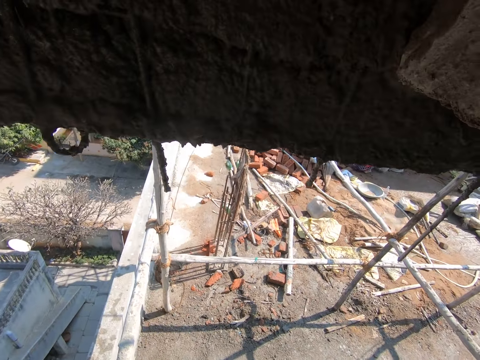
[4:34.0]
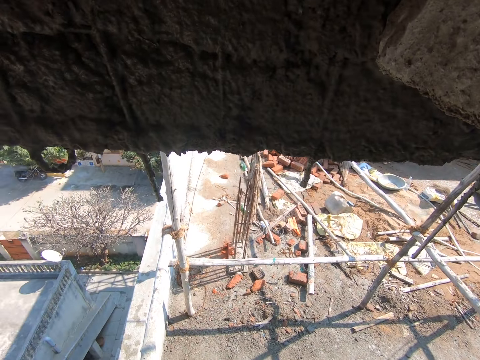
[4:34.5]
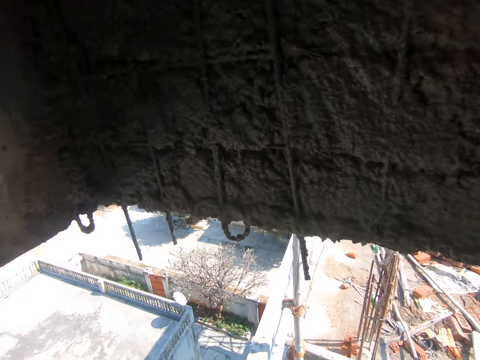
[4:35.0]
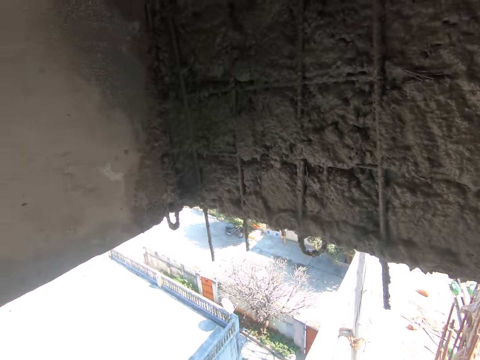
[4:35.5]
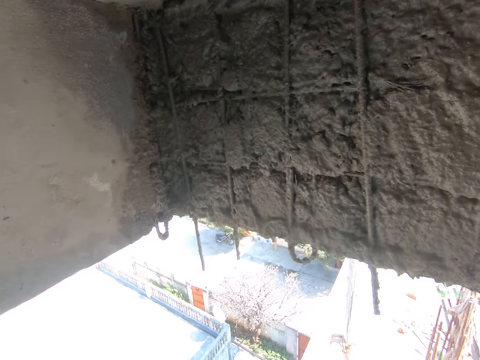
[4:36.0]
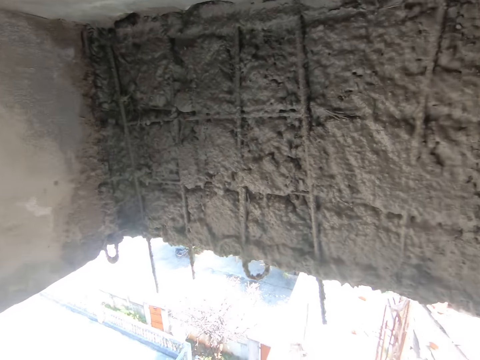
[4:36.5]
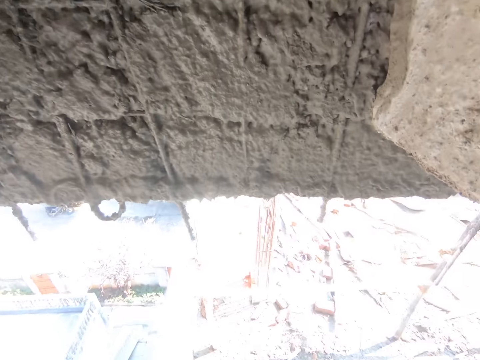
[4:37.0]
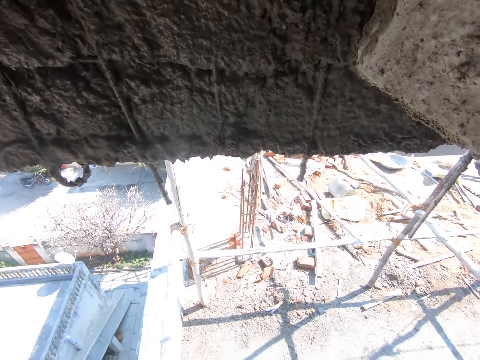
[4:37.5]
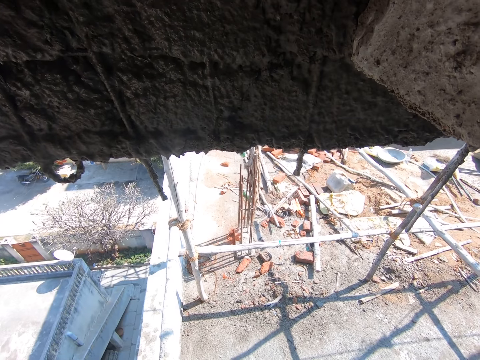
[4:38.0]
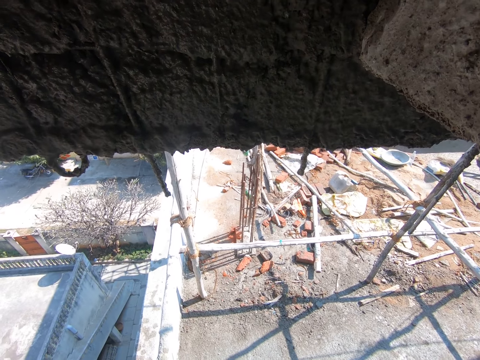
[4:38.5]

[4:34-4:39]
The camera wearer looks around.

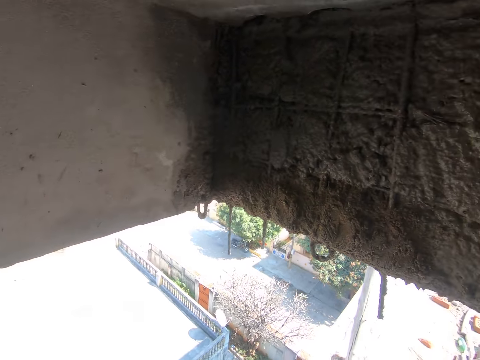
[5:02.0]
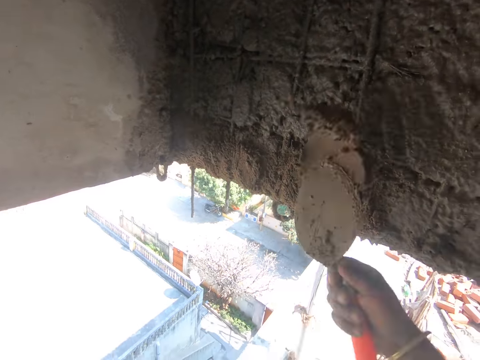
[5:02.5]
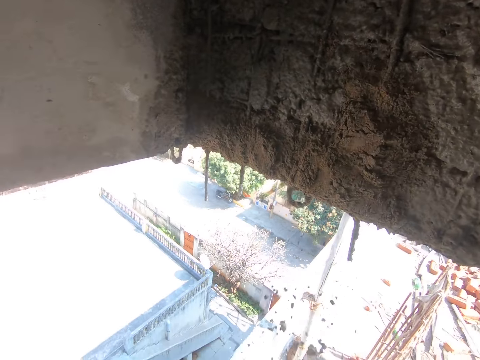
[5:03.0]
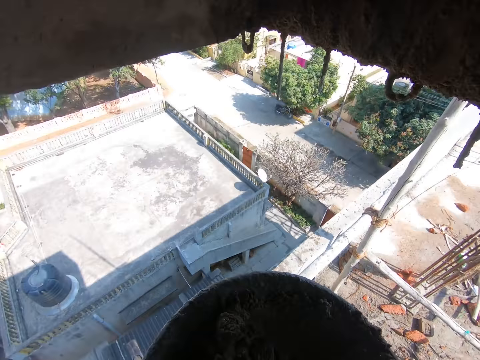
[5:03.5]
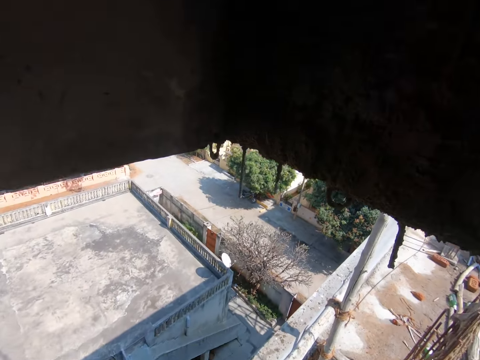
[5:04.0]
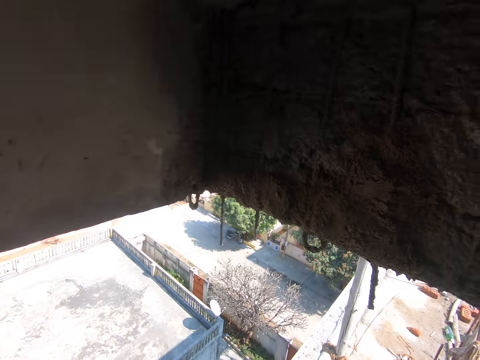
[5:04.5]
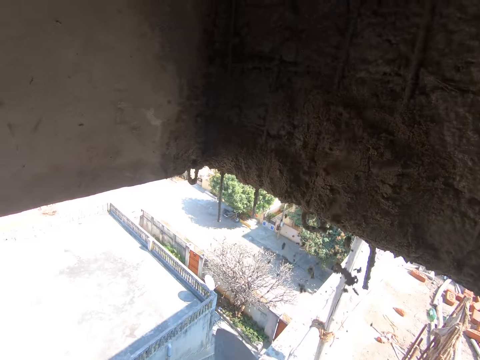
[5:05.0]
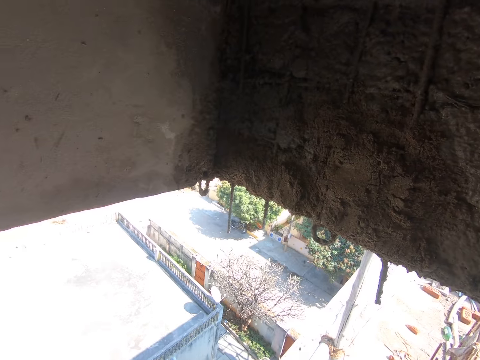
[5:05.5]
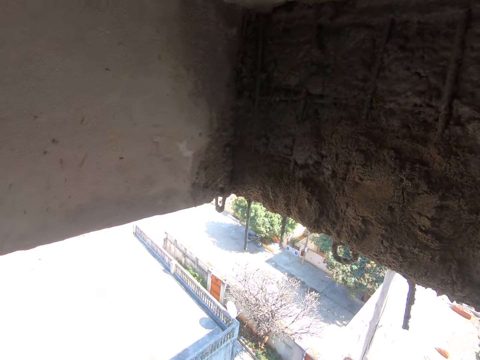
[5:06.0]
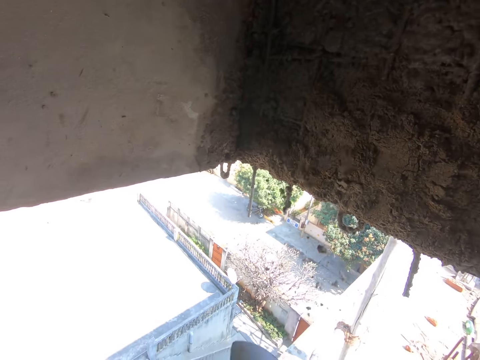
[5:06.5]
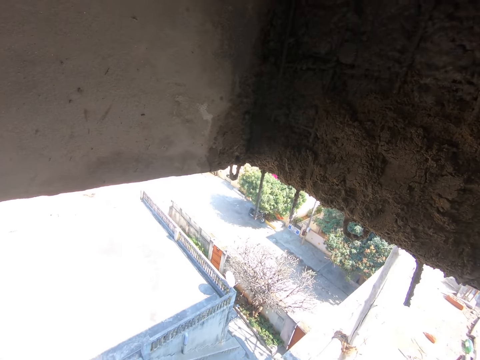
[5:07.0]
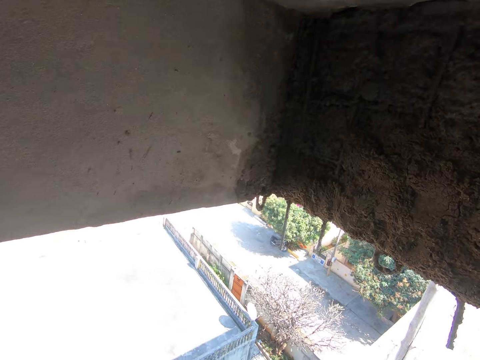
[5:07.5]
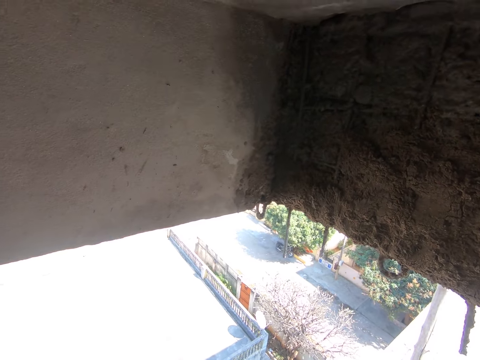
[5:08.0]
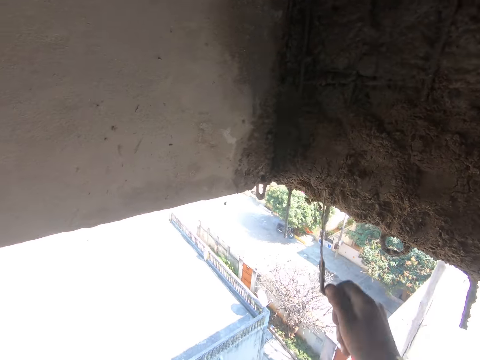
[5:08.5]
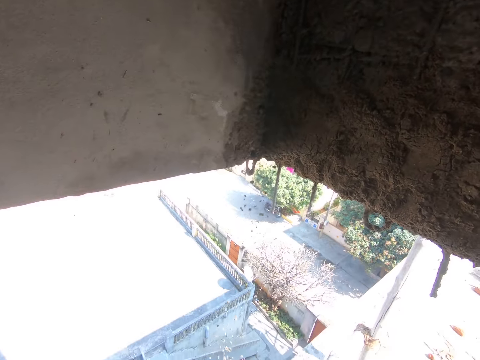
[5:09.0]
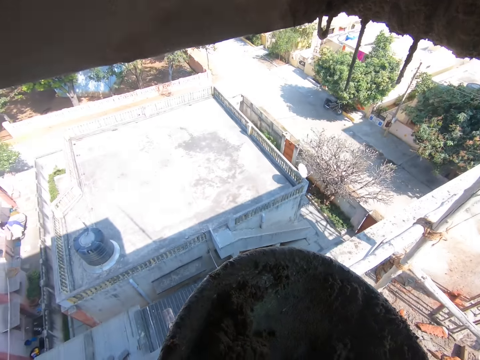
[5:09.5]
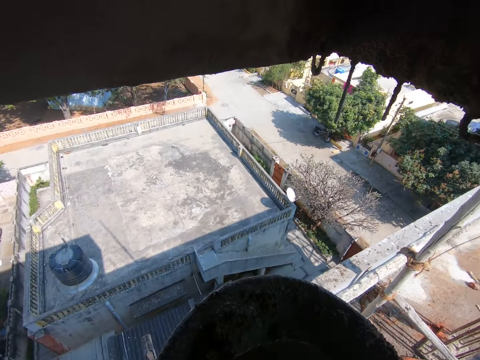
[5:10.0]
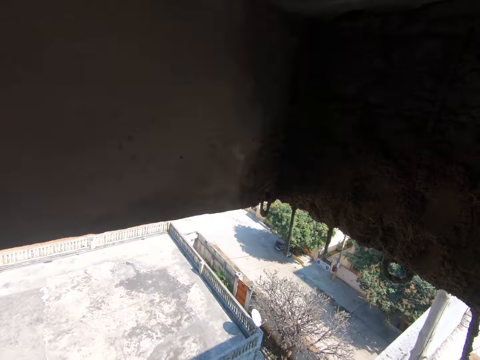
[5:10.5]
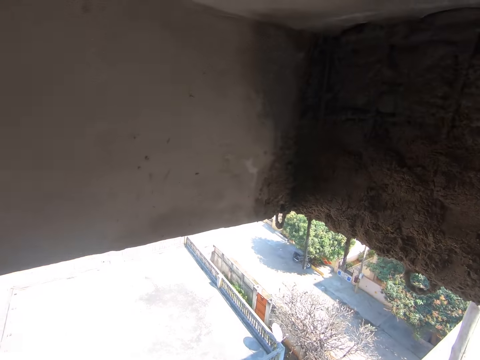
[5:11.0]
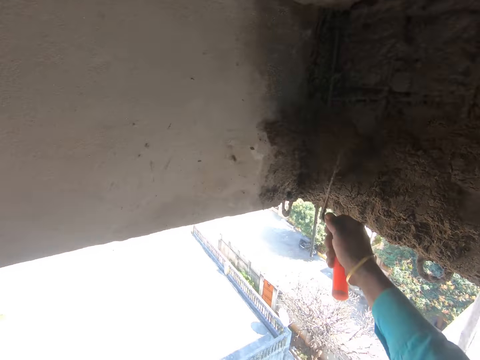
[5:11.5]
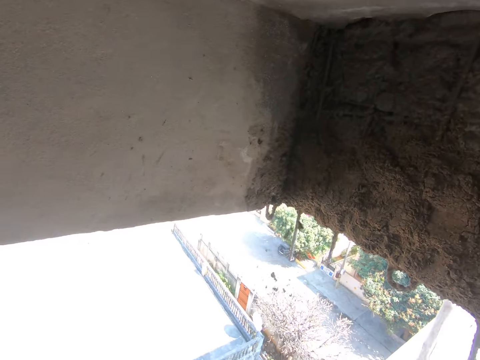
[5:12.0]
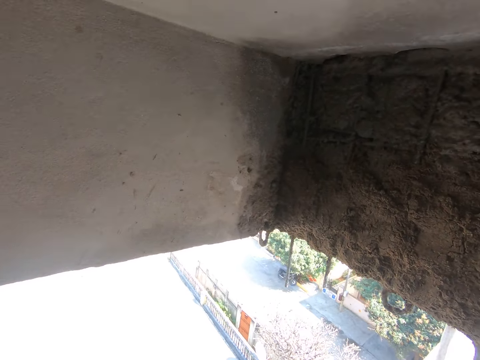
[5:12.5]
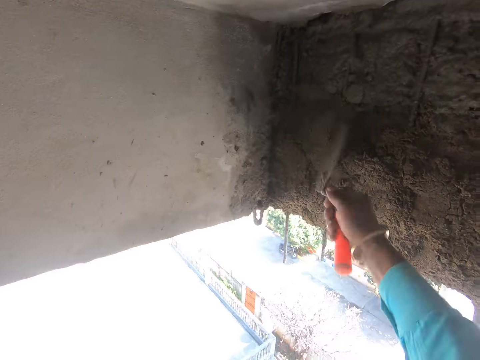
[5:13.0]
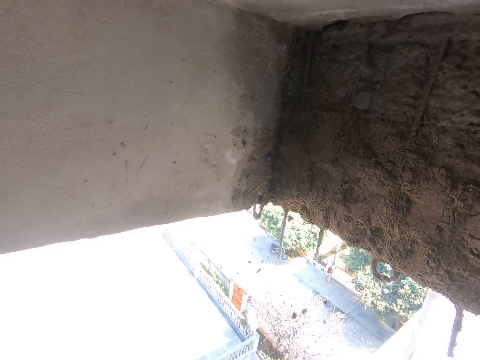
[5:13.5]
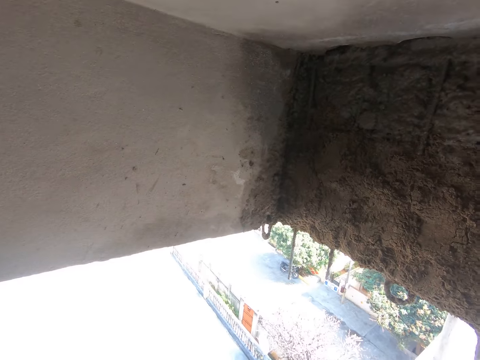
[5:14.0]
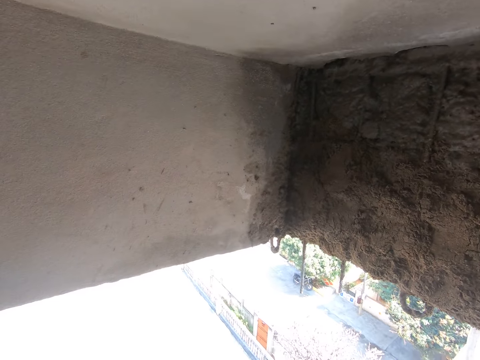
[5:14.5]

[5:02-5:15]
The camera wearer looks at the wall. He pours cement on the wall. He looks at the wall. He moves the trowel. He looks at the wall. He pours cement on the wall. He looks at the wall. He pours cement on the wall. He looks at the wall. He pours cement on the wall. He takes concrete mix from the pan with the trowel in his right hand. He throws the concrete mix on the wall with the trowel in his right hand. He looks at the wall. He pours cement on the wall.

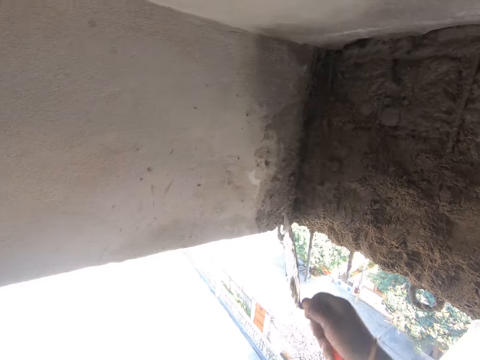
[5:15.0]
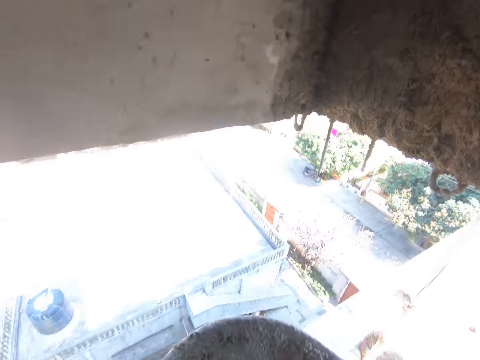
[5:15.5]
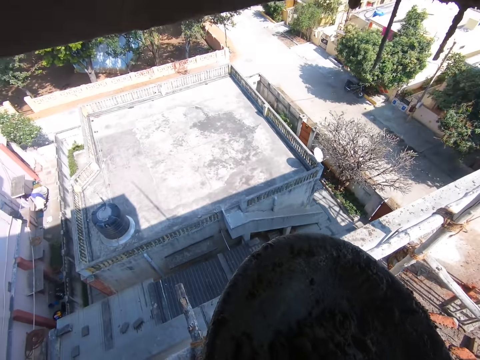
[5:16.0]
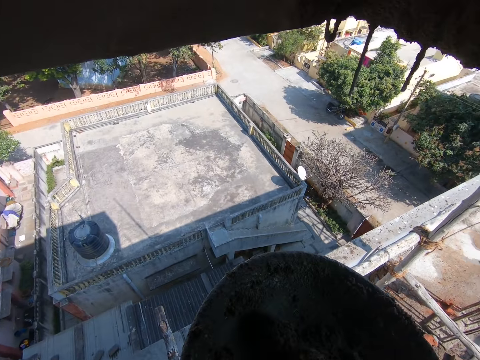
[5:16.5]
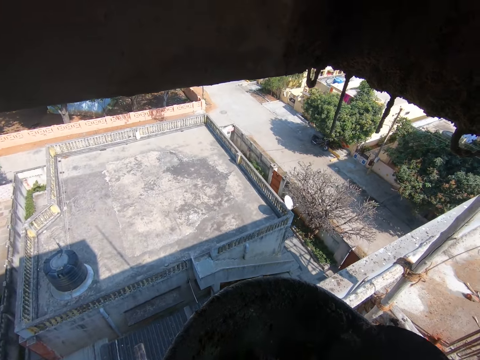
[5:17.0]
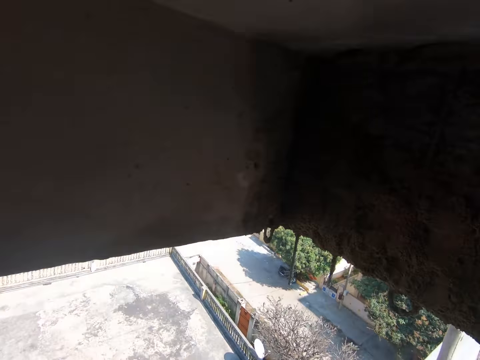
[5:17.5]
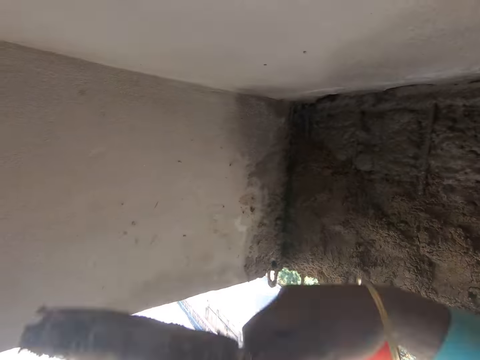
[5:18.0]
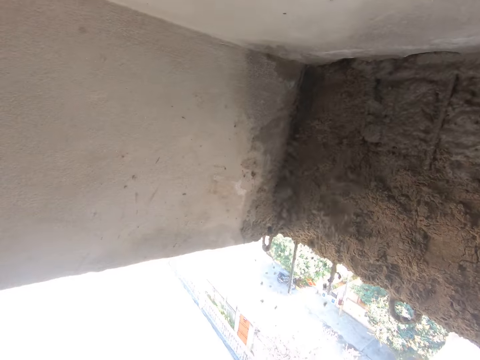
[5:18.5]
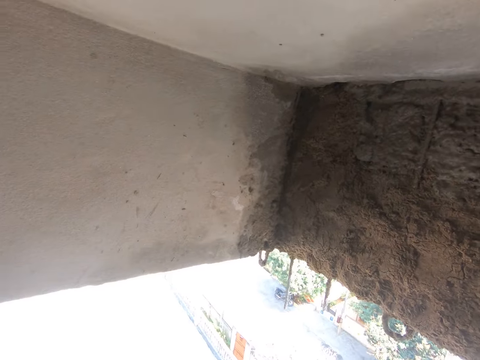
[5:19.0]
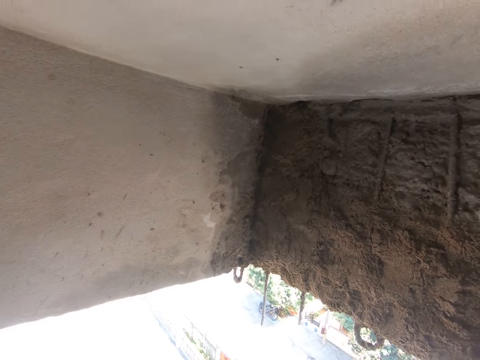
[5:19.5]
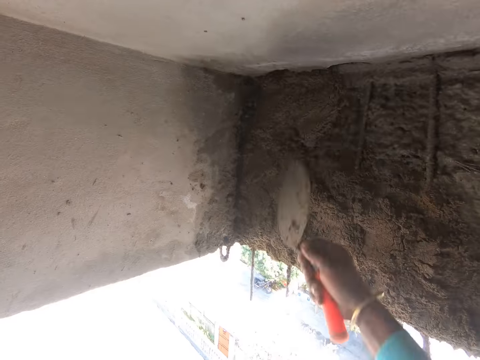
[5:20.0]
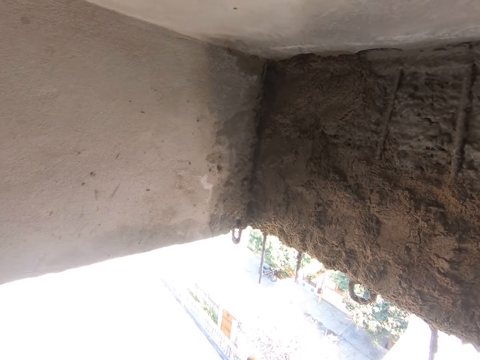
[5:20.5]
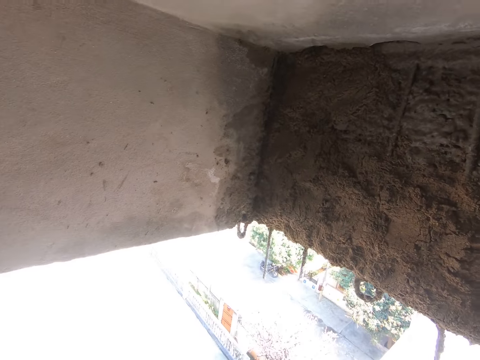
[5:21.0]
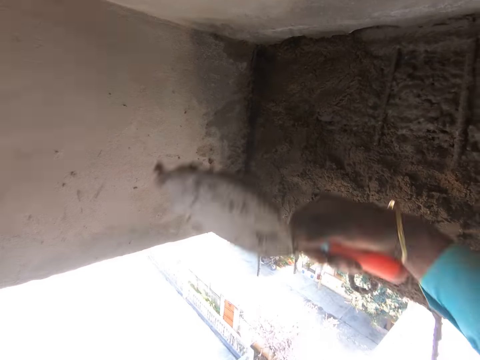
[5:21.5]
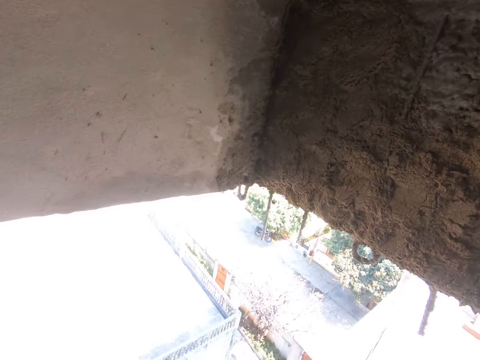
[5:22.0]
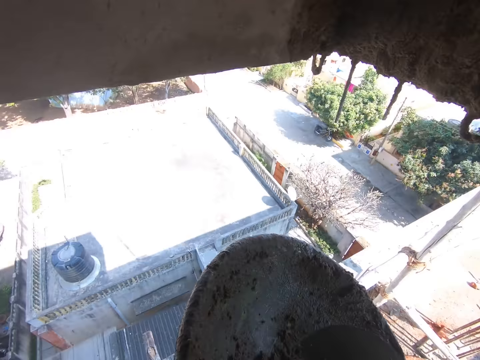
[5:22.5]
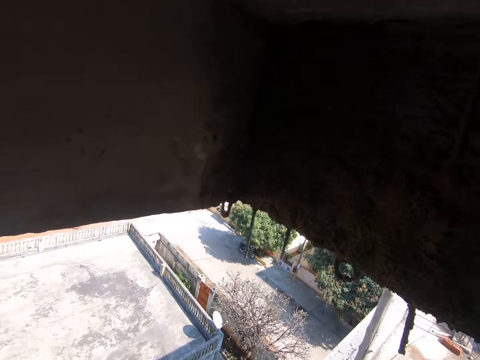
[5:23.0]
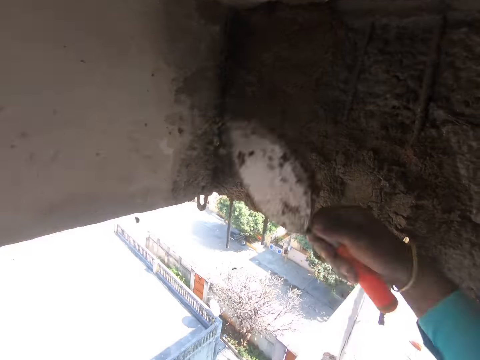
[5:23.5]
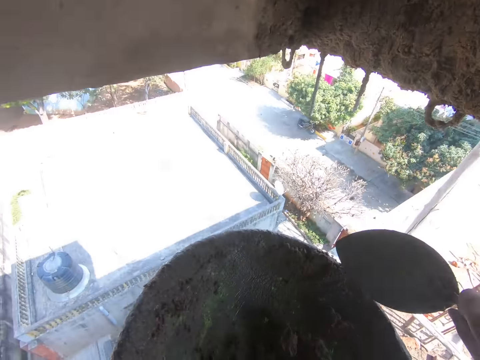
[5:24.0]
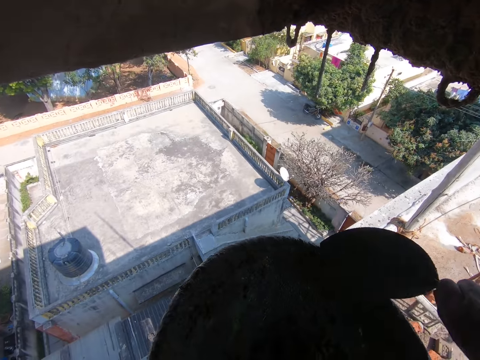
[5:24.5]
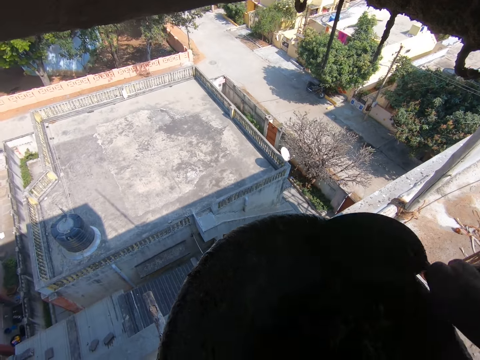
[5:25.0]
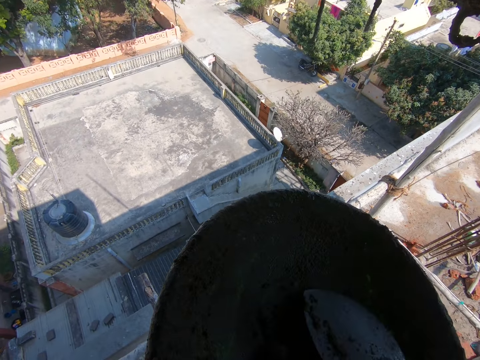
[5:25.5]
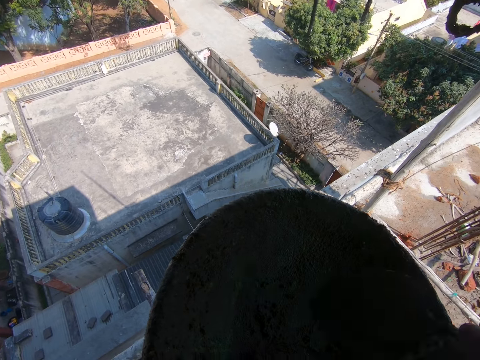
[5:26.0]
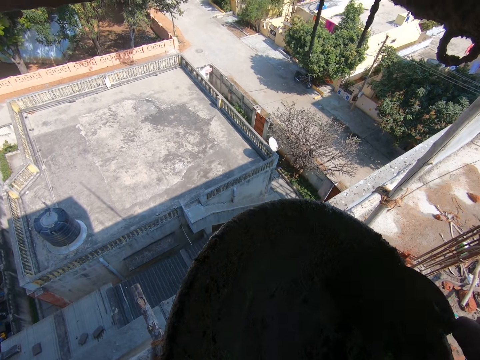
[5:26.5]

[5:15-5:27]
The camera wearer takes the concrete mix from the pan with the trowel in his right hand. He looks at the wall and stirs the cement with the trowel. He looks at the wall. He throws the concrete mix on the wall with the trowel in his right hand. He looks at the wall. He pours cement on the wall. He looks at the wall. He pours cement on the wall. He takes the concrete mix from the pan with the trowel in his right hand. He looks at the wall. He throws the concrete mix on the wall with the trowel in his right hand. He gathers the concrete mix in the pan with the trowel in his right hand.
